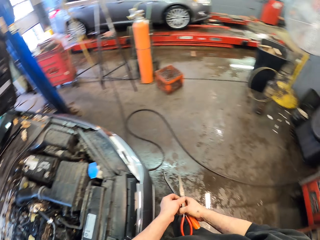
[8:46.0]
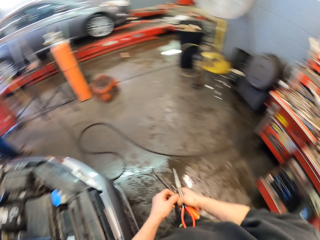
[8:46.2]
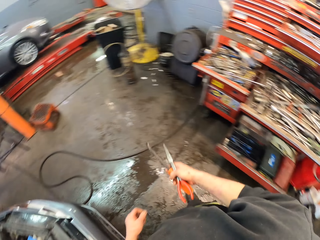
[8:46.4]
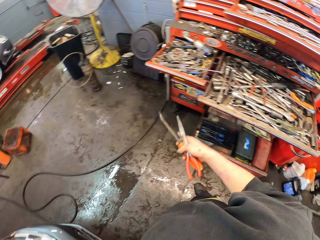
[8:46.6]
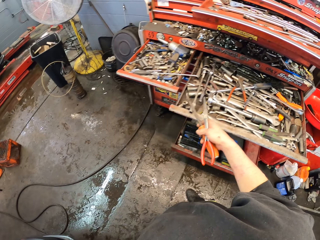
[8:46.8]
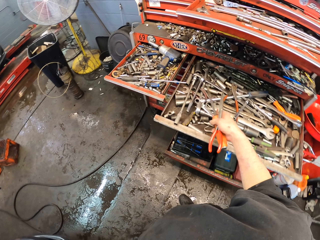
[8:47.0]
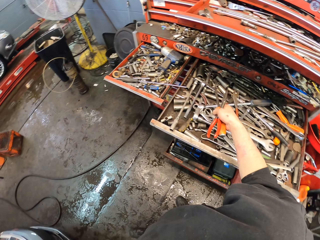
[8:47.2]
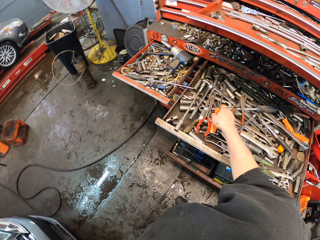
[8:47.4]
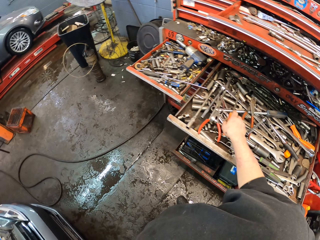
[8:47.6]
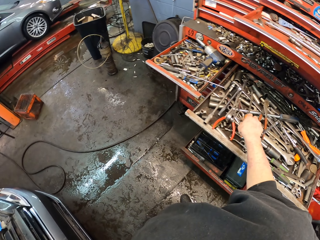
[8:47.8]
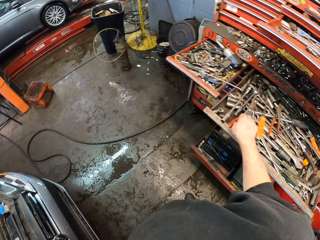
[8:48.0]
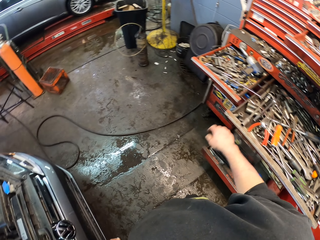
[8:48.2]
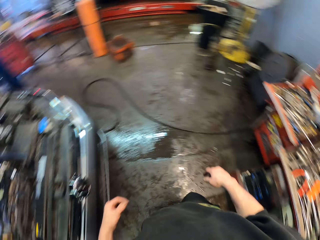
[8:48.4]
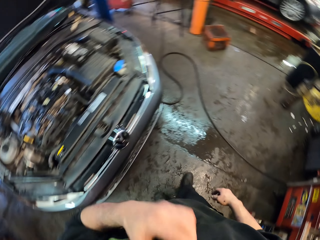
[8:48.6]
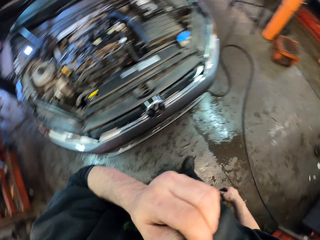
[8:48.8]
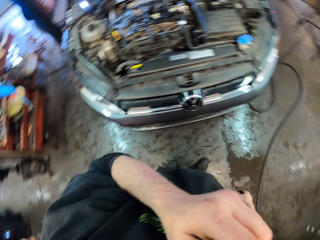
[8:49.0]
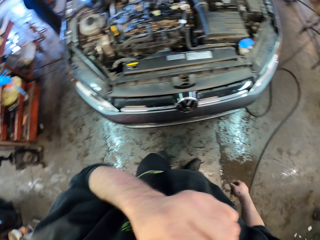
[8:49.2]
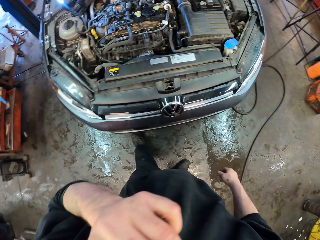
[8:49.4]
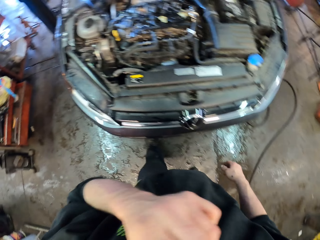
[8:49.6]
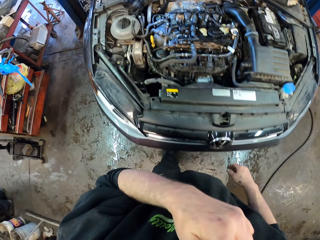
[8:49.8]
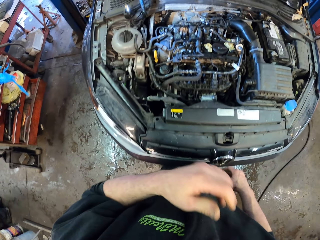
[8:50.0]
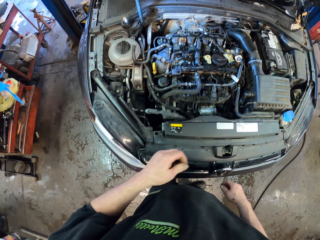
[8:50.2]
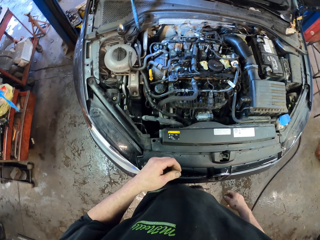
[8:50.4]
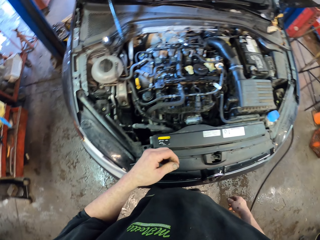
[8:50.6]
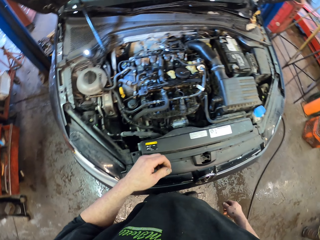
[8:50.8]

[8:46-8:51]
The camera wearer picks up some tools from the car. They walk around the garage. They place the tools on the tool box. They scratch the nose. They look at the engine.
